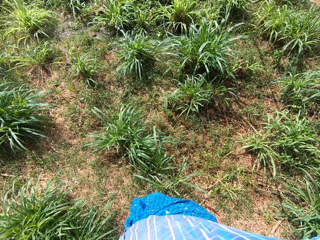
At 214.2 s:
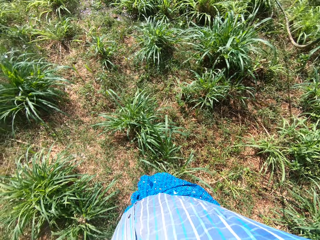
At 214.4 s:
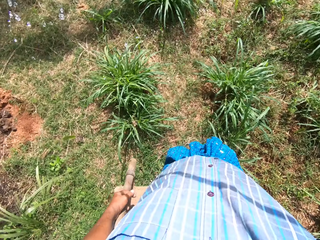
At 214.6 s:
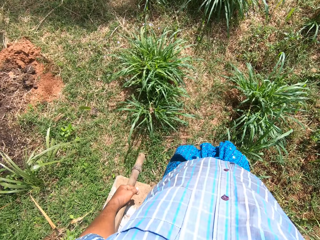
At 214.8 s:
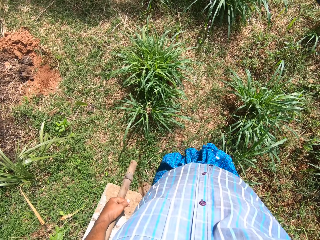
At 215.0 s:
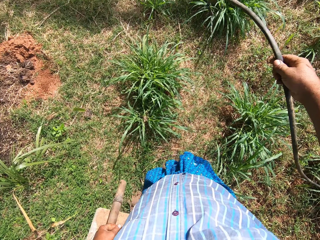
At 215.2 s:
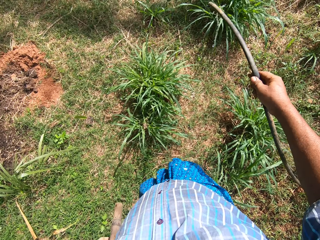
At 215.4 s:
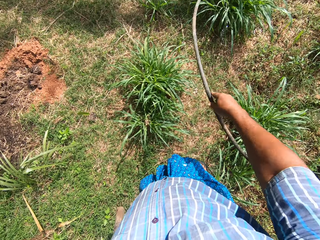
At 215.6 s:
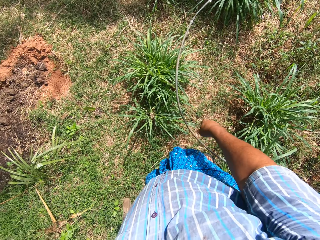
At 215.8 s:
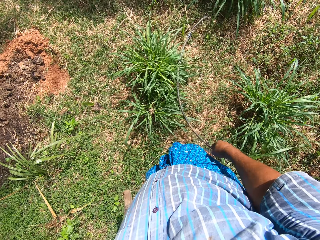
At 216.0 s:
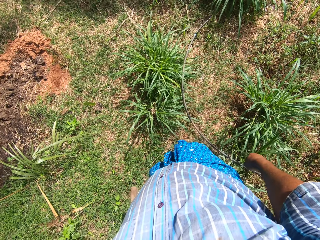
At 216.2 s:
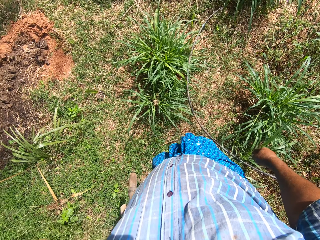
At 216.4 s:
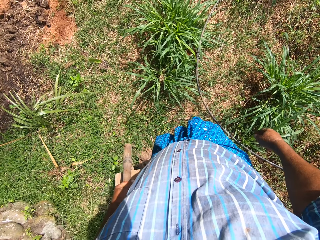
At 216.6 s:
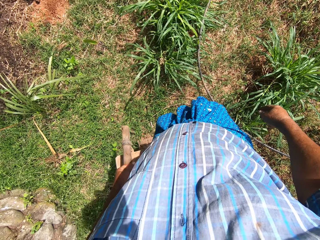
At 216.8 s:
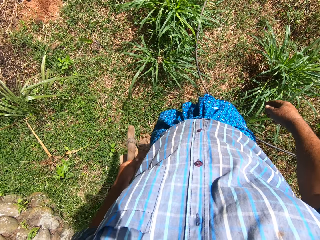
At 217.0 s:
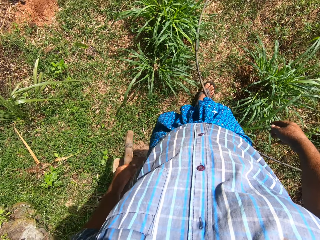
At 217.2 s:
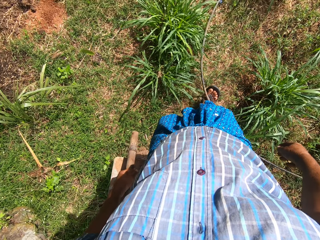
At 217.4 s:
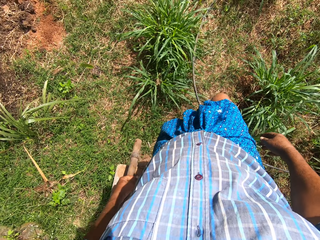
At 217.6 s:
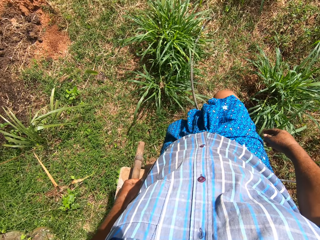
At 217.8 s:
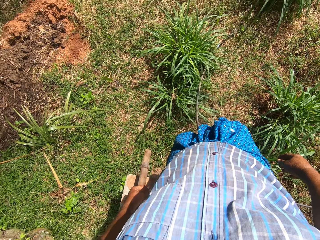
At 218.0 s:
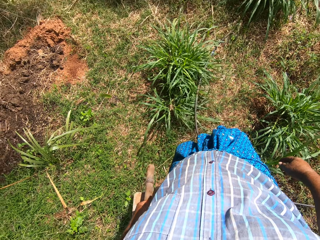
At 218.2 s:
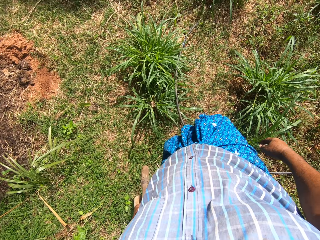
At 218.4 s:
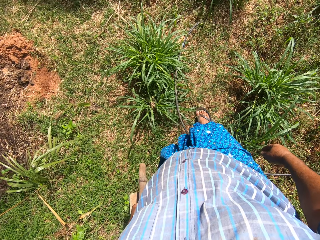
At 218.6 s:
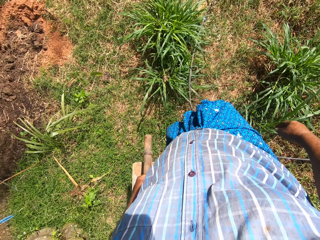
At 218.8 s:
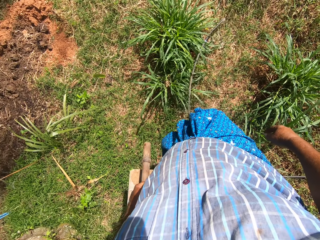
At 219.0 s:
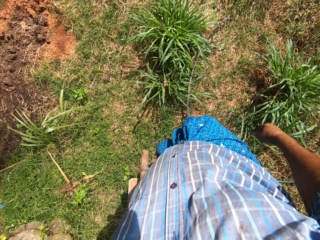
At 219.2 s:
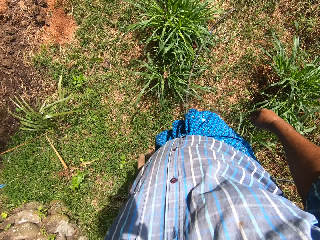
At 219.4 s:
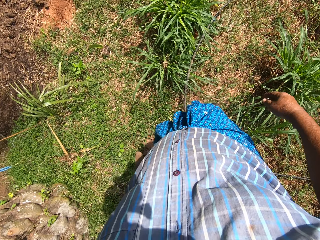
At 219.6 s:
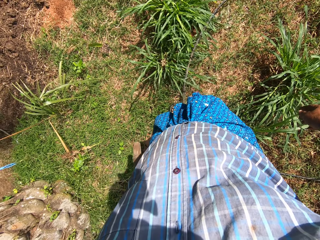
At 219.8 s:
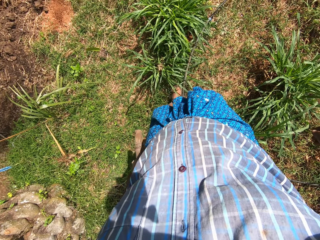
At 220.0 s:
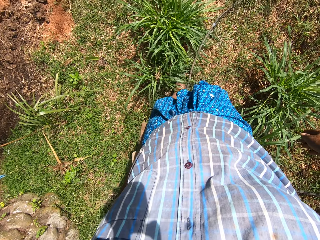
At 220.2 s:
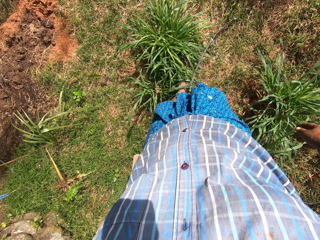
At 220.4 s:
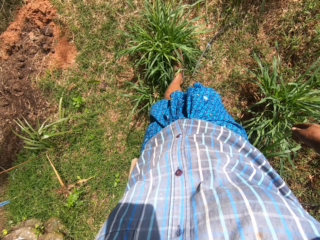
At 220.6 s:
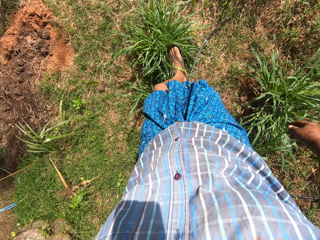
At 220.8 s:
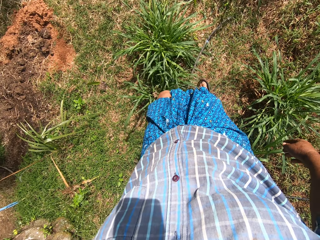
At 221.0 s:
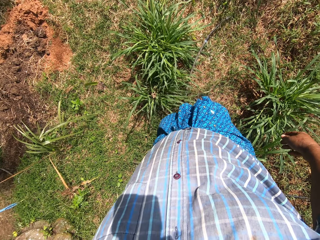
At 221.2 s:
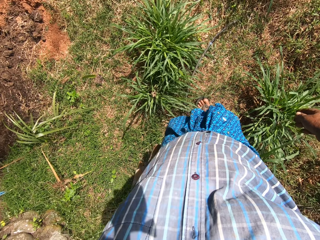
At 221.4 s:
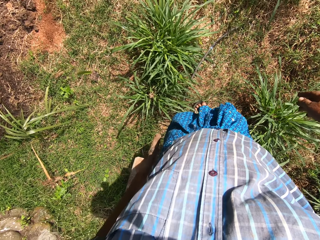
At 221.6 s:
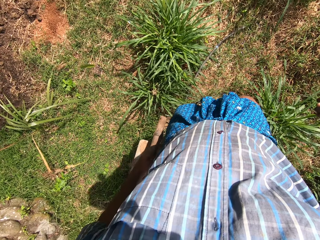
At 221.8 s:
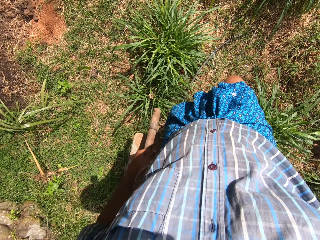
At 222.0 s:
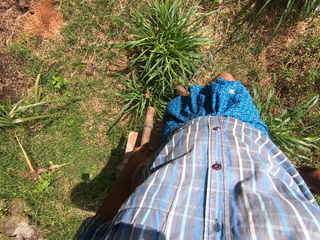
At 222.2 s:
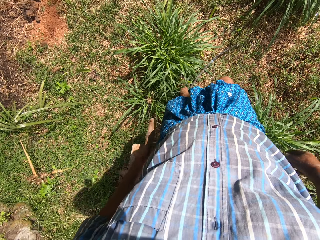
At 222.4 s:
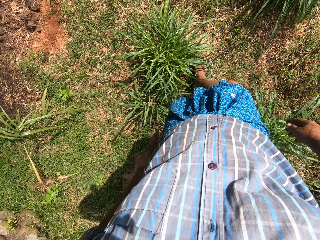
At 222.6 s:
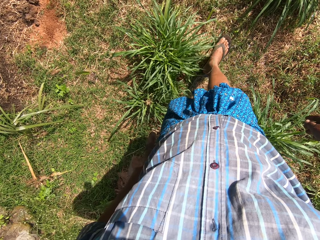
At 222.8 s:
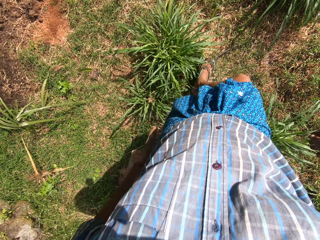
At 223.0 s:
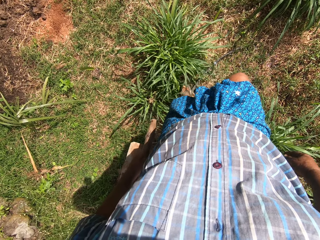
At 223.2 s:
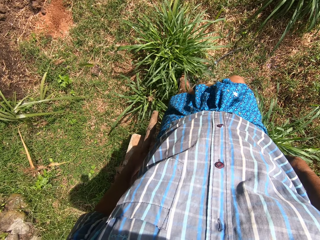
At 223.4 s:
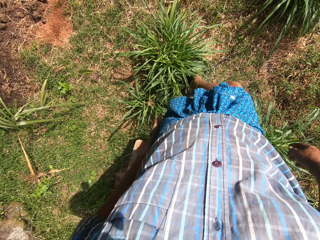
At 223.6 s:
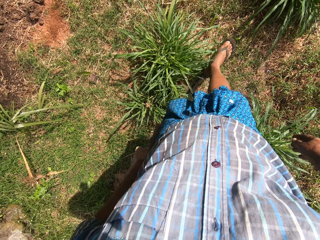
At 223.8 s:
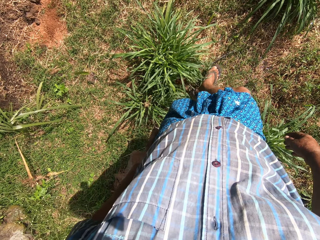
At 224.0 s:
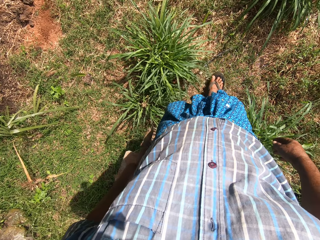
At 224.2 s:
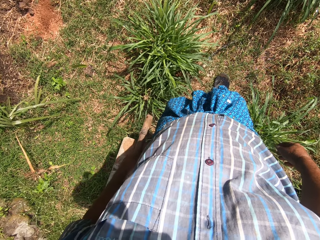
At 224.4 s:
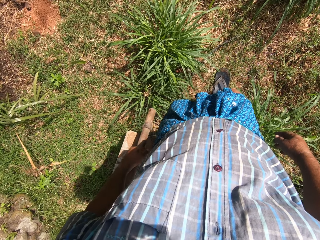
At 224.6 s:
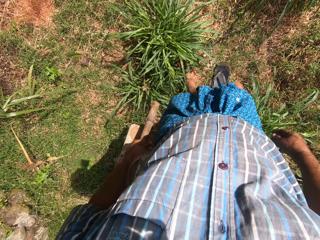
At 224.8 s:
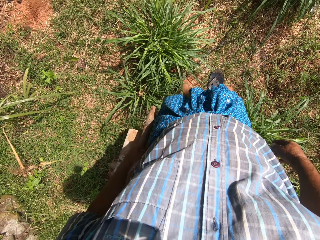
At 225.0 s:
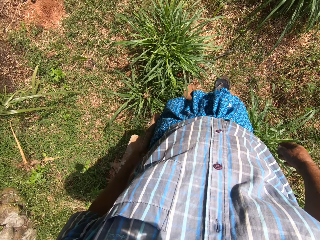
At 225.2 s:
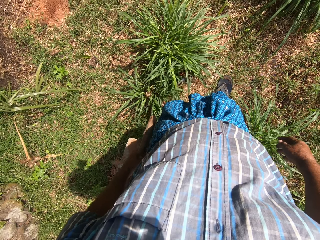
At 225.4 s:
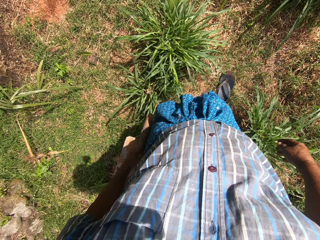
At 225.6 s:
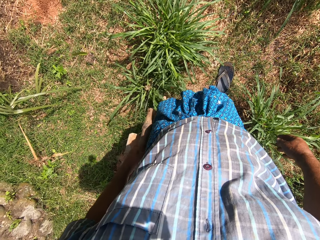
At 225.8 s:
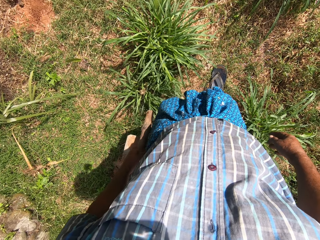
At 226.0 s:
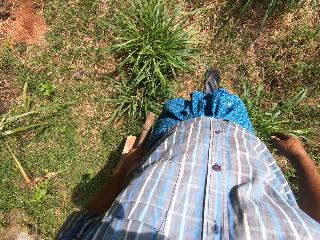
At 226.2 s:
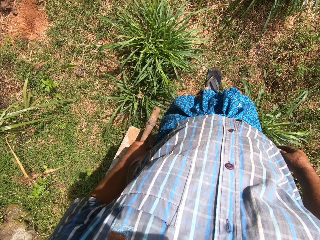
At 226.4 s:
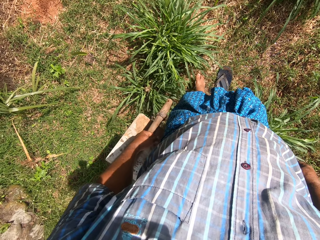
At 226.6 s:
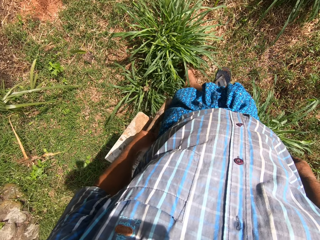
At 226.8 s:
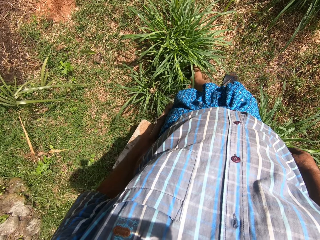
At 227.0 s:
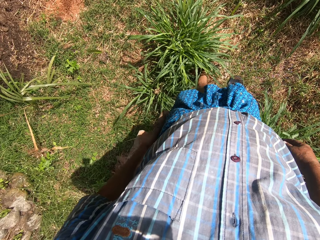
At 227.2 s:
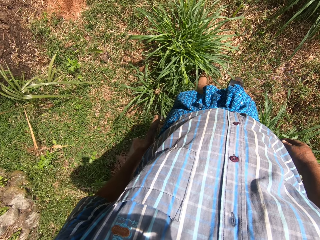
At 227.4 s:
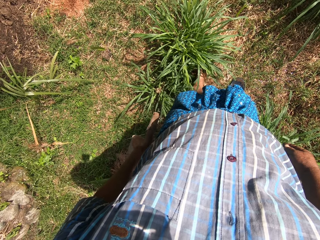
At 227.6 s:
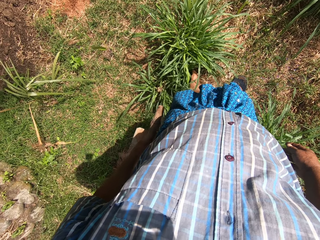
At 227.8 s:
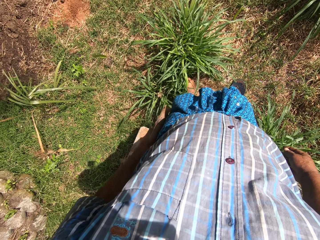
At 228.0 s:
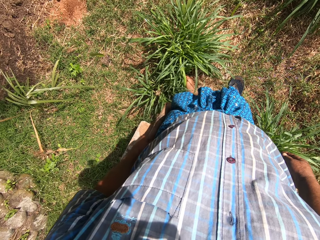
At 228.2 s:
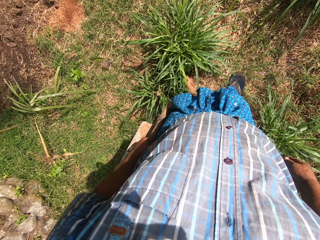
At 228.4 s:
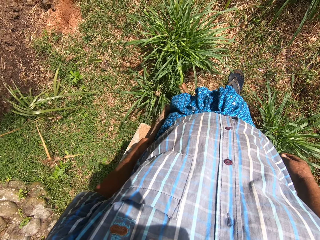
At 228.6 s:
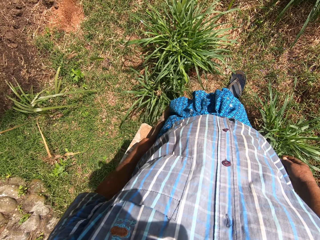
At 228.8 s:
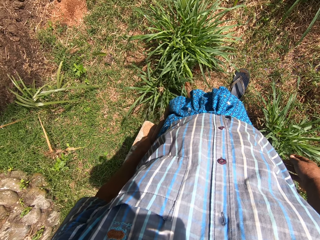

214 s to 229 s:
The camera wearer drops the pipe on the ground with his right hand. He waters the plants. He adjusts the pipe on the ground with his legs. He pushes the pipe. He pulls his slippers from his right foot. He adjusts the pipe on the ground with his right leg.

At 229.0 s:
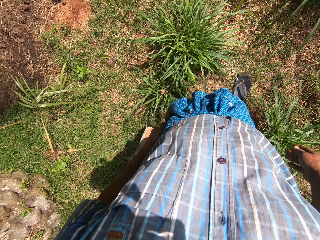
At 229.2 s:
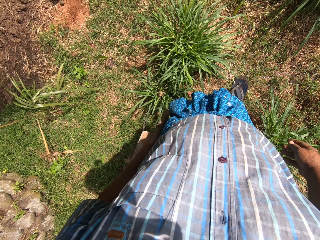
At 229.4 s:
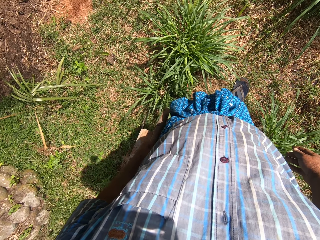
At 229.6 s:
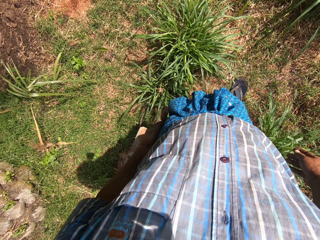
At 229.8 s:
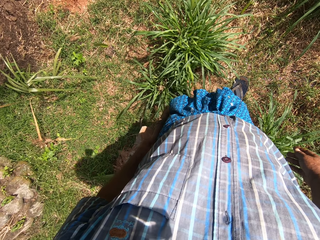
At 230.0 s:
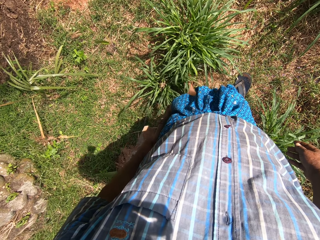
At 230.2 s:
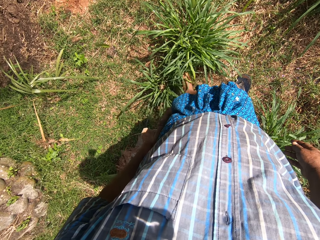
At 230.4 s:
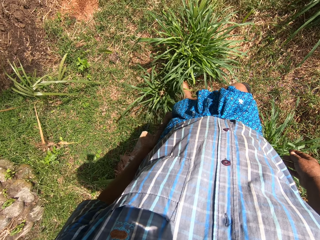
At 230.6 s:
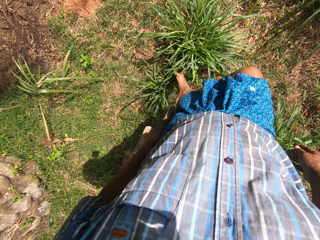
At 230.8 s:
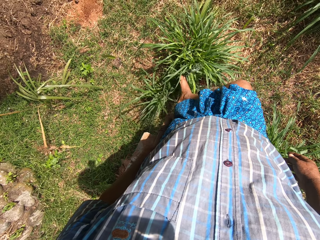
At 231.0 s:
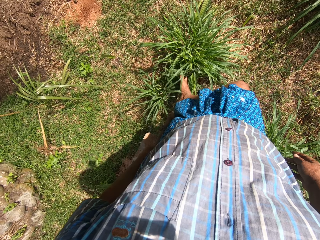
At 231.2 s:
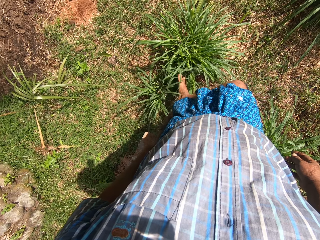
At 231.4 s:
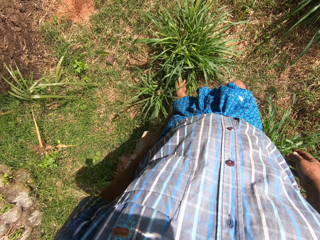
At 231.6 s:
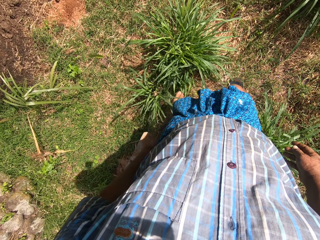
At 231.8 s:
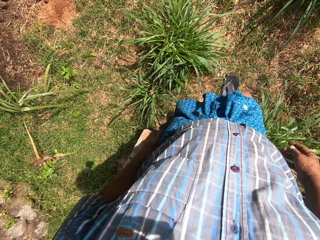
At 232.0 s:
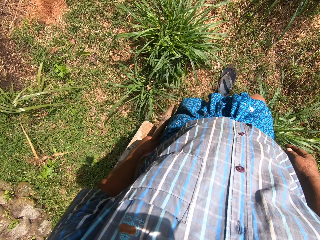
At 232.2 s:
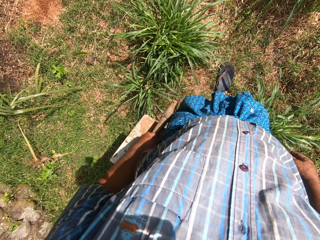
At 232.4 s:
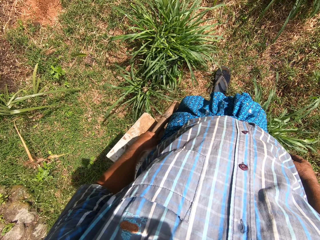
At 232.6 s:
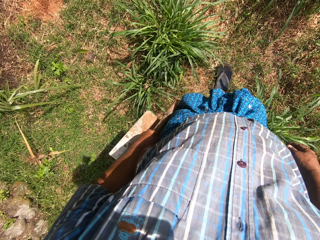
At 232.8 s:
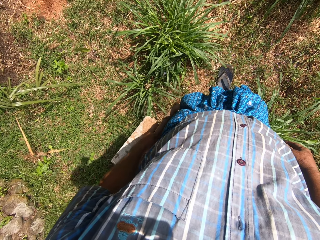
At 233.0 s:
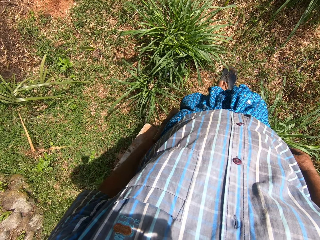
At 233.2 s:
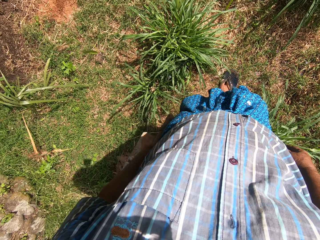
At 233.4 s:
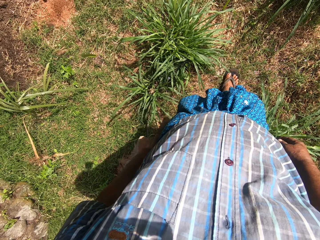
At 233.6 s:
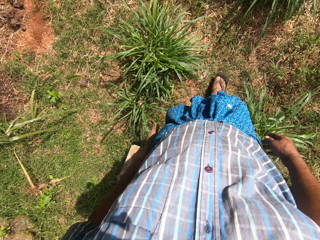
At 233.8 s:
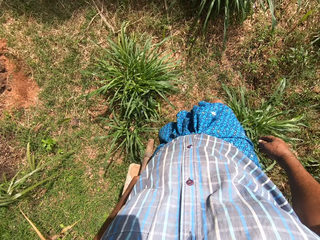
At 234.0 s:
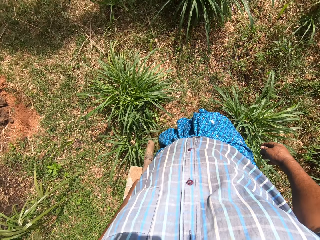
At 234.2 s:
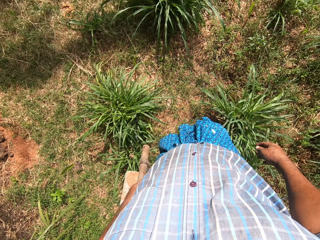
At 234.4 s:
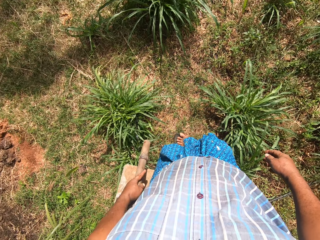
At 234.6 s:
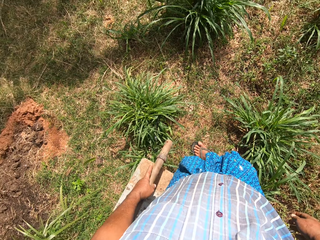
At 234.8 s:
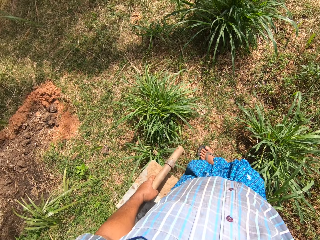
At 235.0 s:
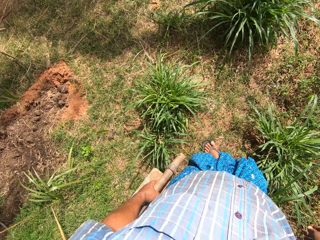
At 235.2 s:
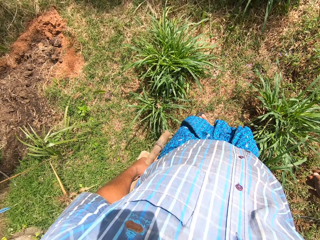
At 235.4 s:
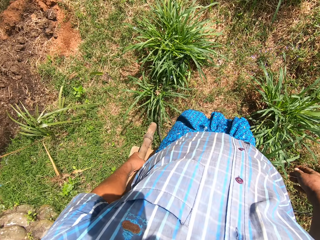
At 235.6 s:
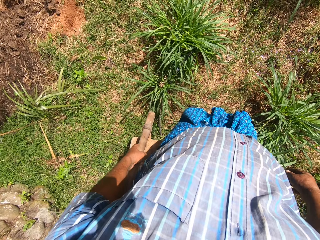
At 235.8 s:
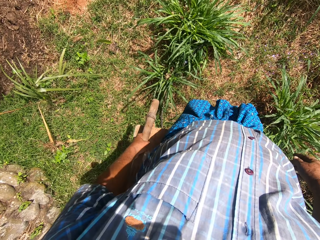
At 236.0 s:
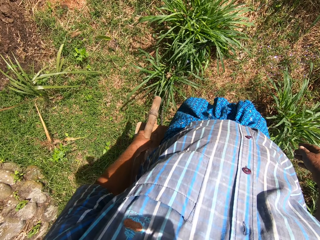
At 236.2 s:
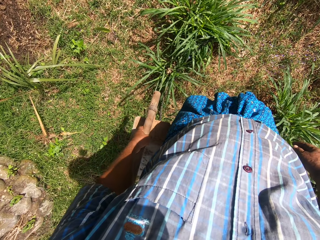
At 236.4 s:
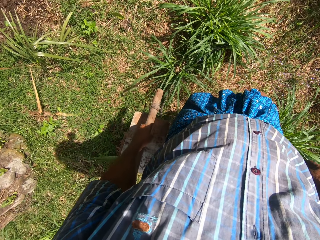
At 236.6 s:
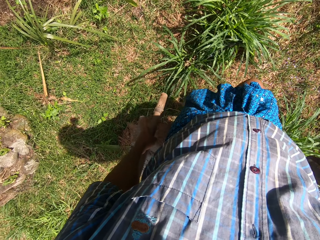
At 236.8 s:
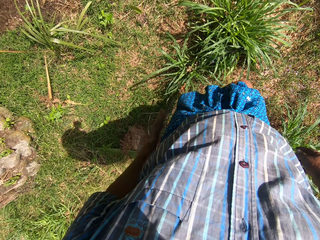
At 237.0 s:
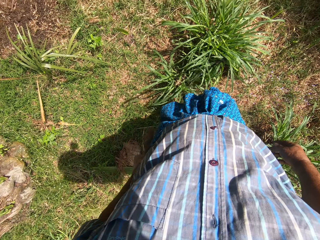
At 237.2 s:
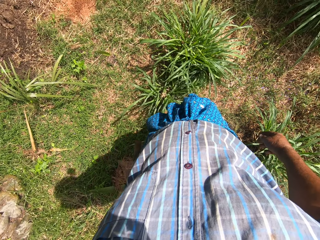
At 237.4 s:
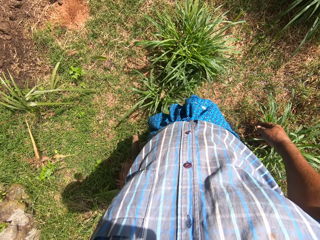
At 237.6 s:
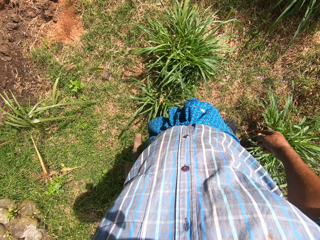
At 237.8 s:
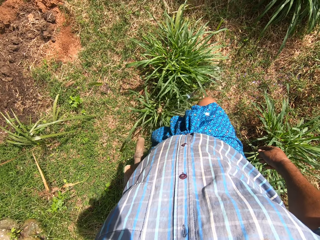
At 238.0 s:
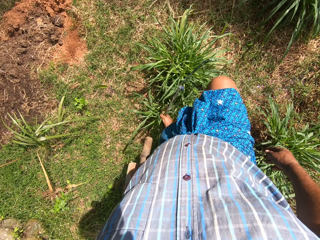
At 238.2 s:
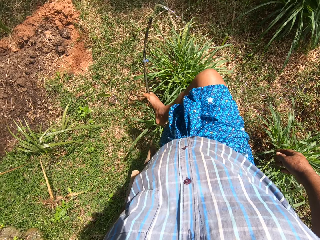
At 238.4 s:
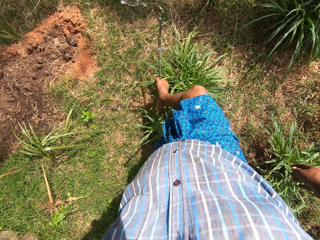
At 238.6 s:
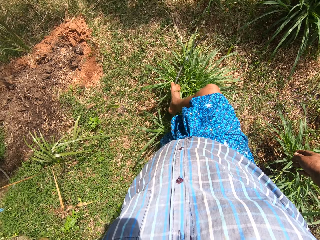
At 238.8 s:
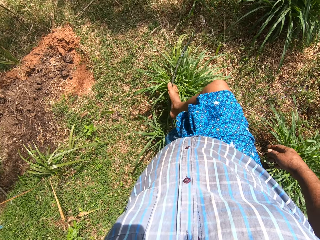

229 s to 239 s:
The camera wearer wears his slippers on his right foot. He moves backward. He places the pipe of water on the plant with his right foot.
